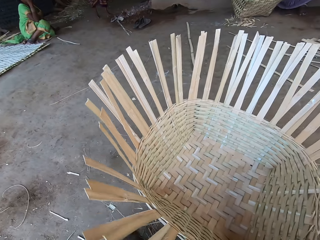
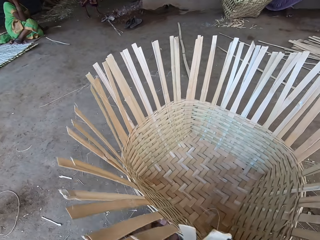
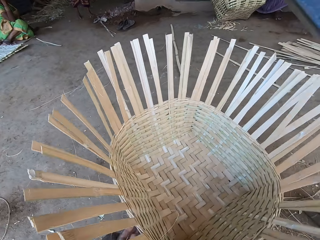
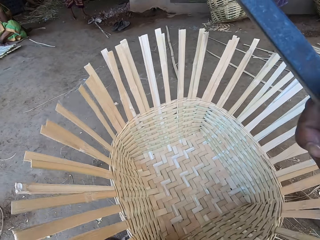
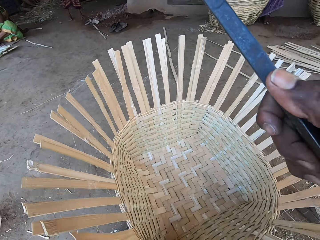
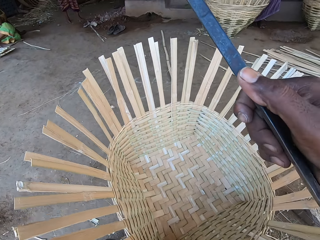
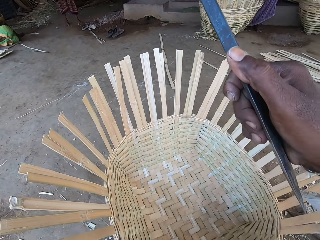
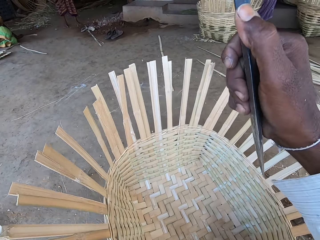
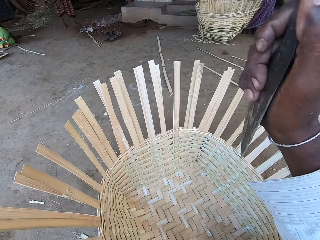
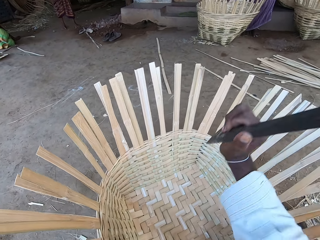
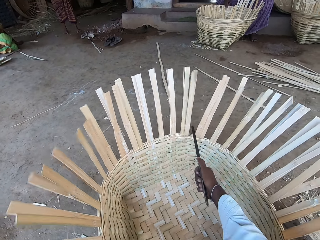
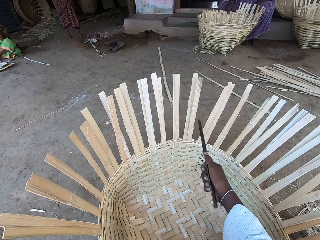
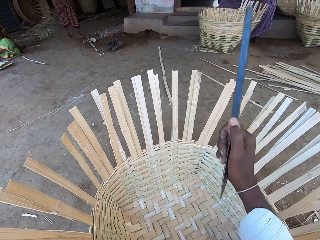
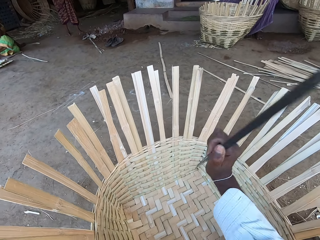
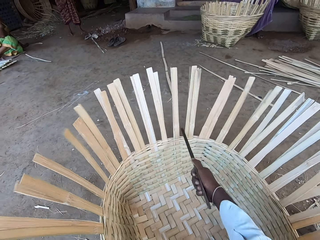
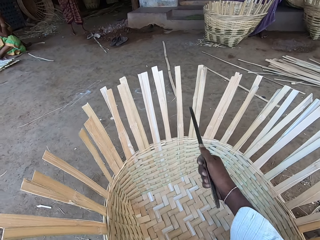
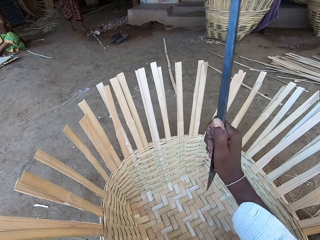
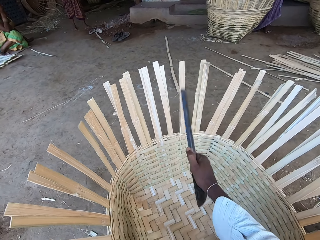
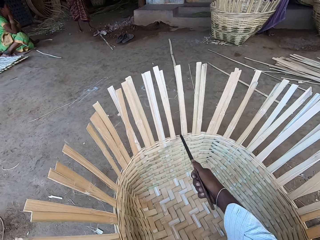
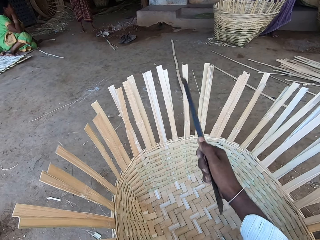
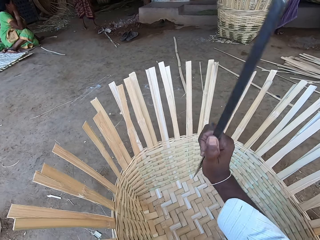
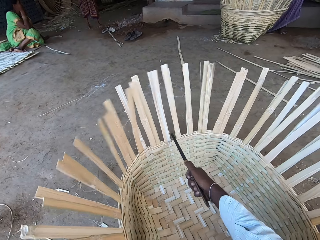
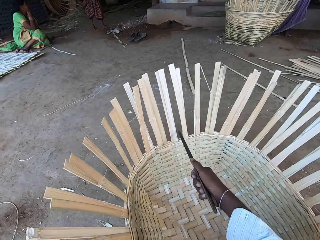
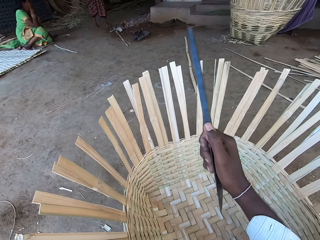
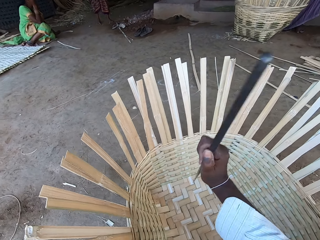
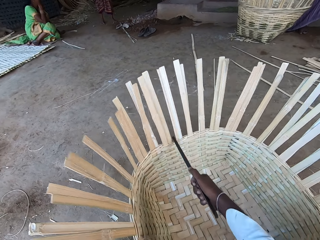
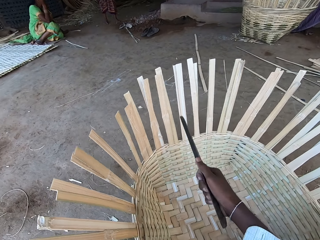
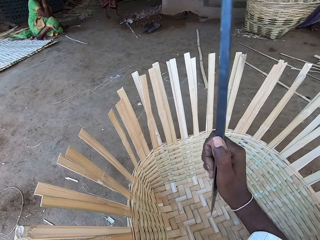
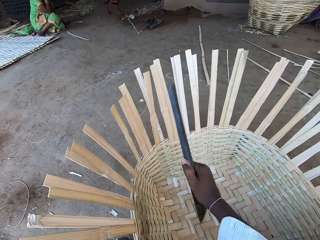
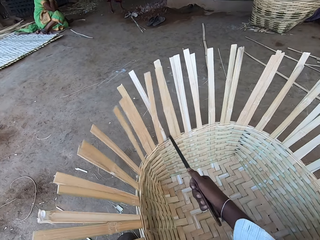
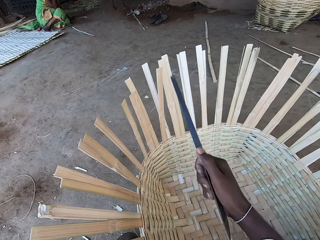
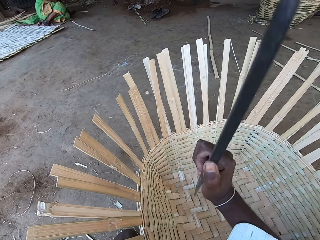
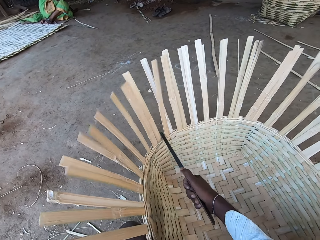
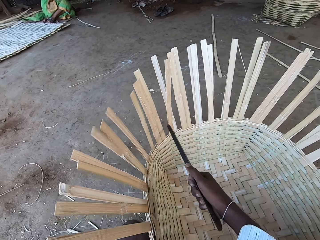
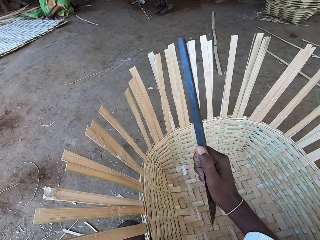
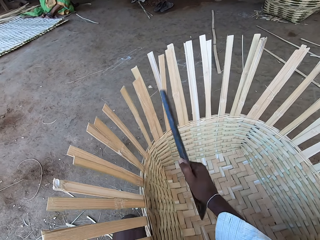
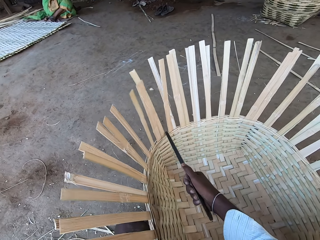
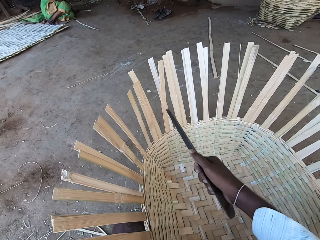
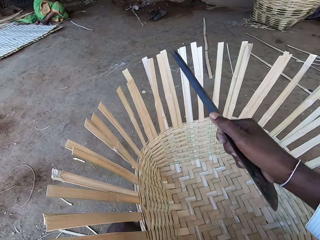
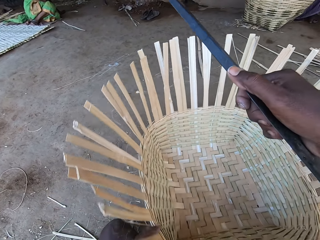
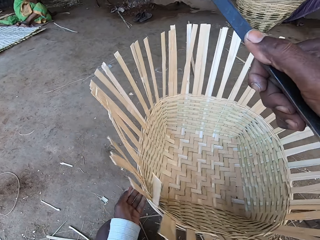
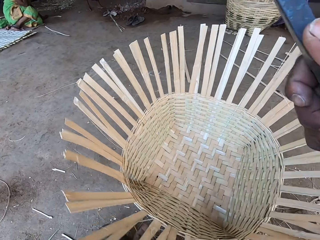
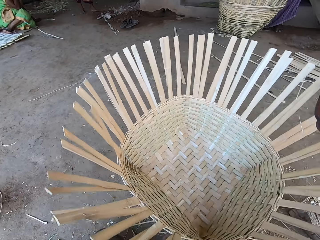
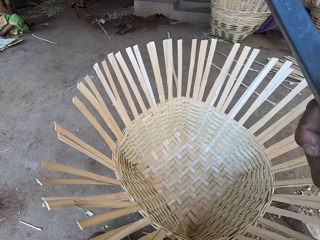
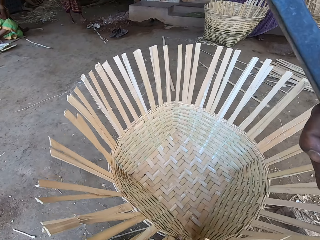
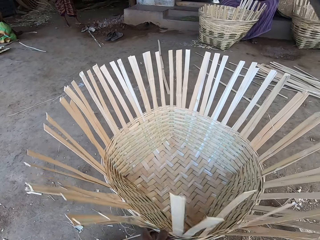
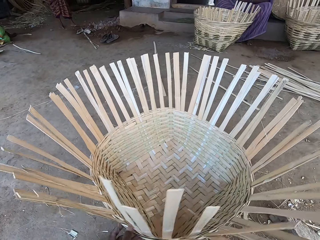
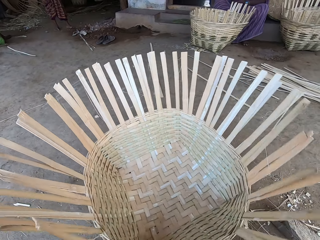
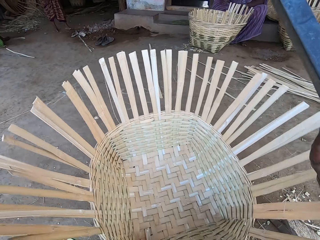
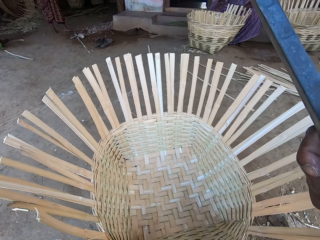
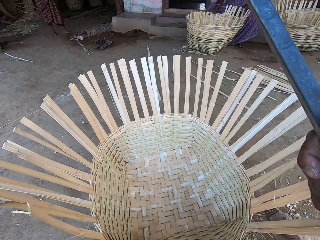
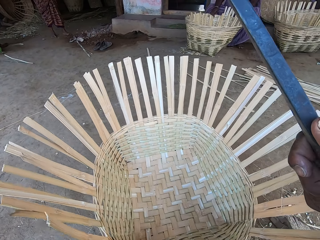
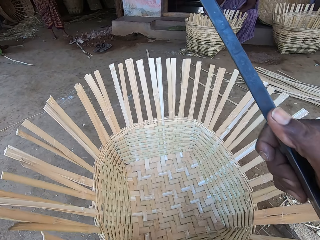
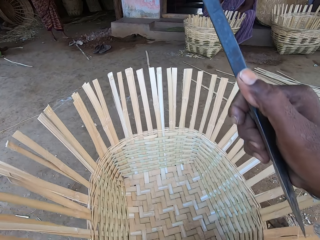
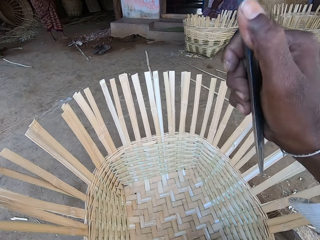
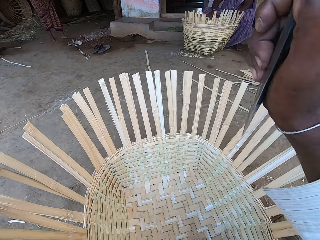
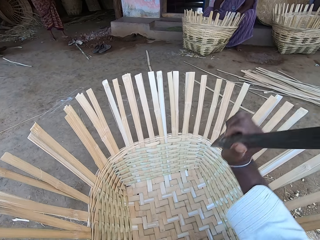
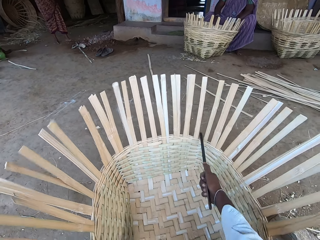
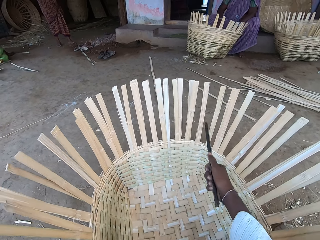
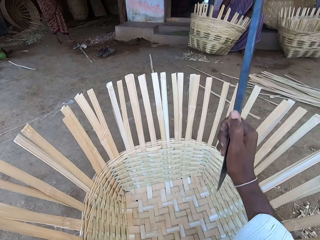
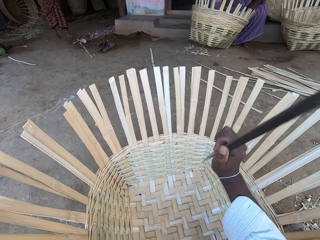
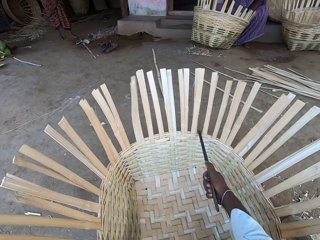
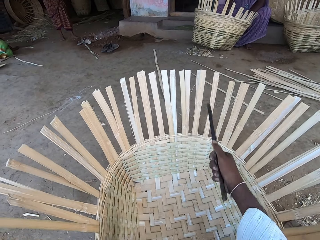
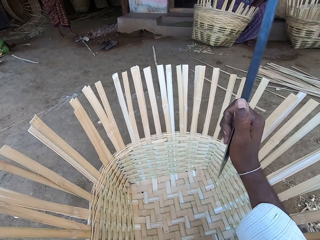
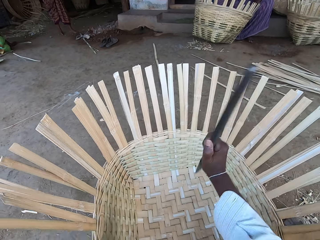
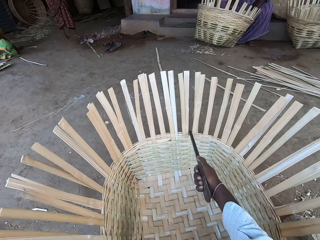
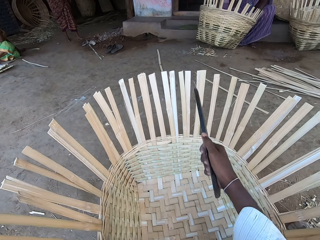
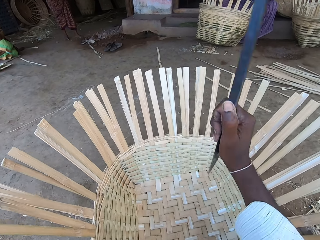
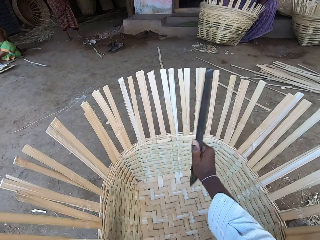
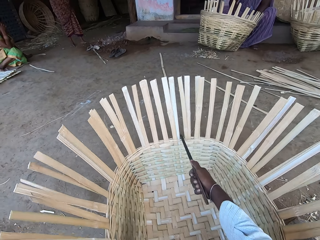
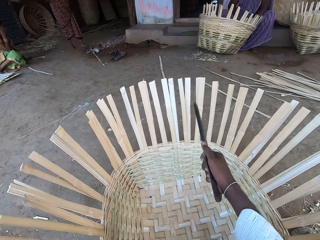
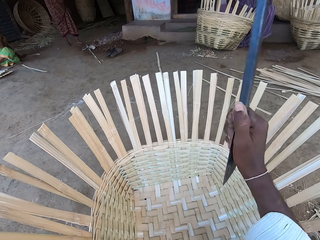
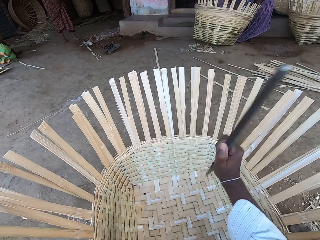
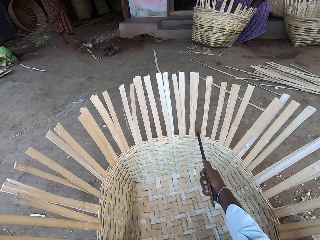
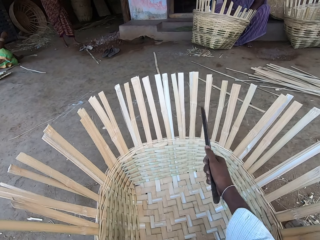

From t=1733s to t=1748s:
The camera wearer rotates the basket. He adjusts the basket on the ground with both hands. He pulls the basket. He hits the basket on the ground with a stick or knife in his right hand. He pushes the basket and adjusts the basket on the ground with both hands. He rotates the basket and pulls the basket. He hits the basket on the ground with the stick in his right hand.

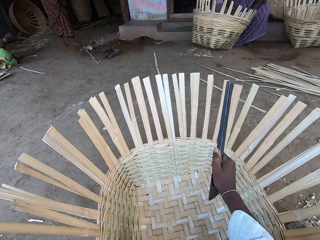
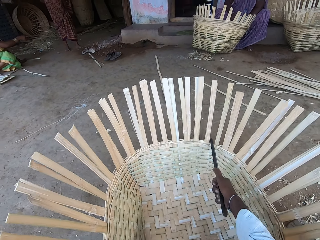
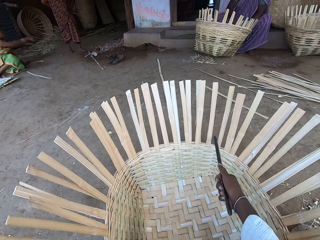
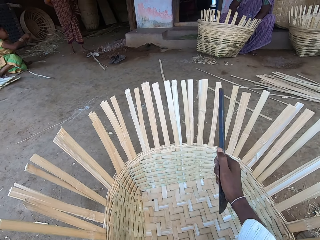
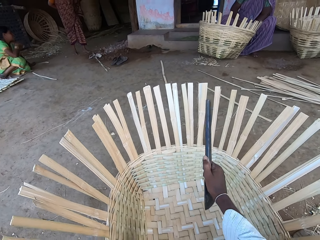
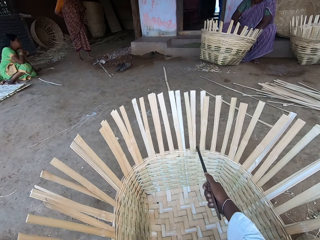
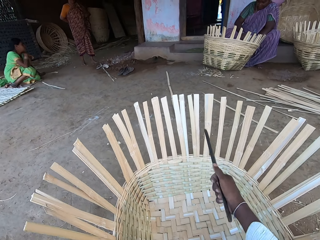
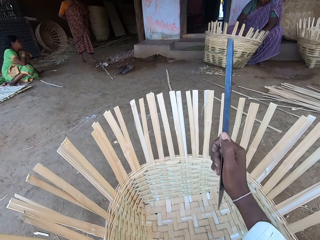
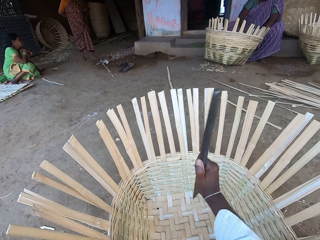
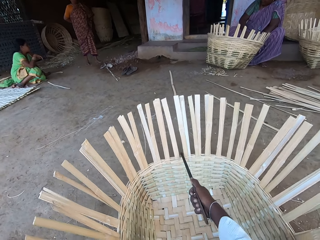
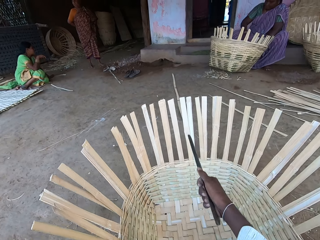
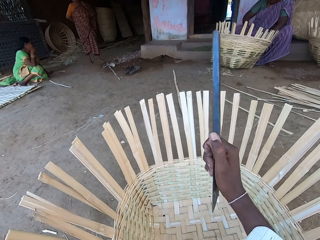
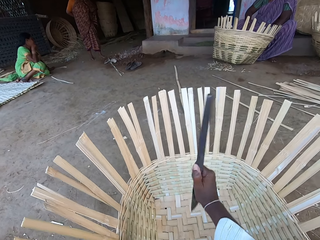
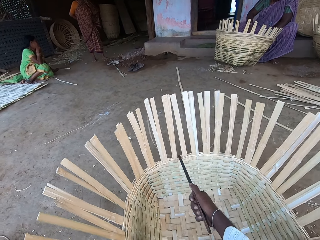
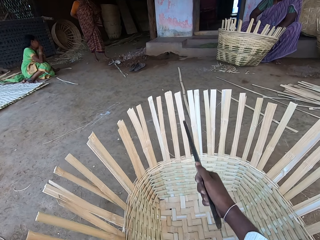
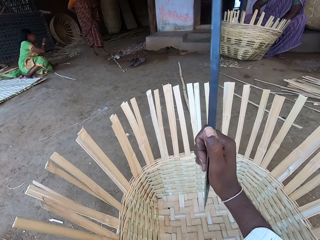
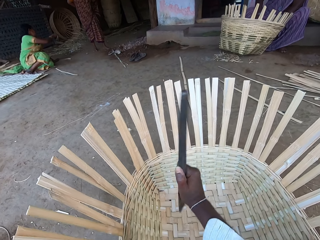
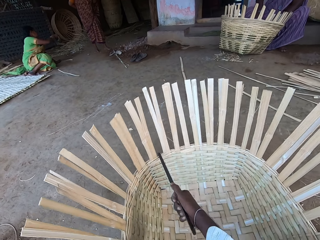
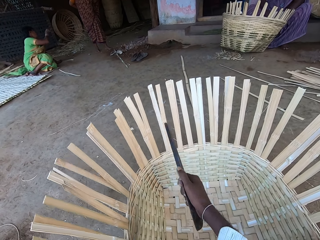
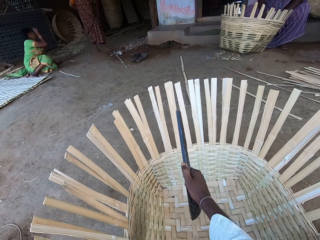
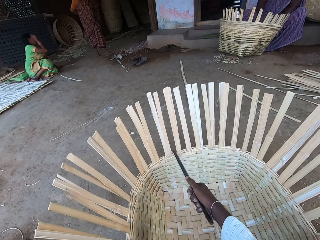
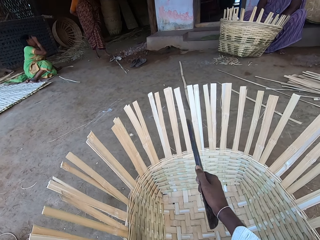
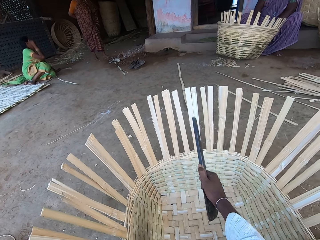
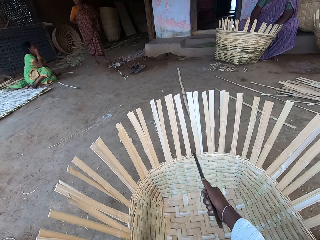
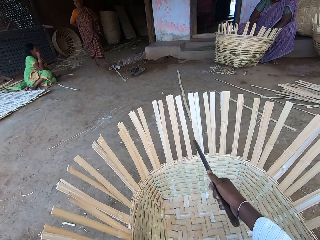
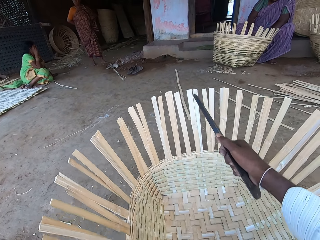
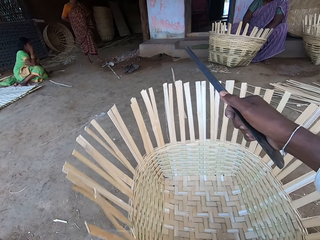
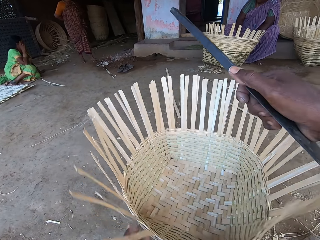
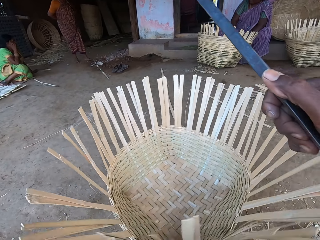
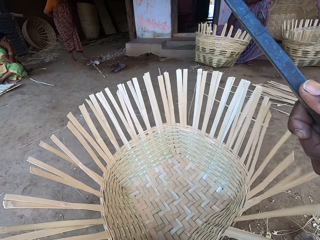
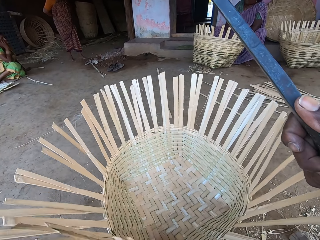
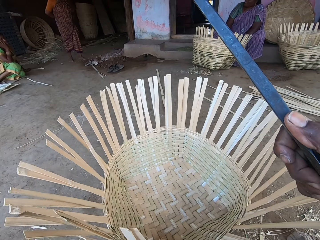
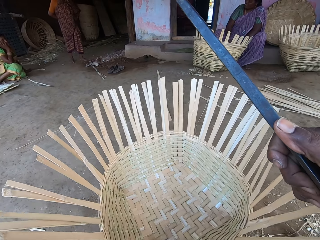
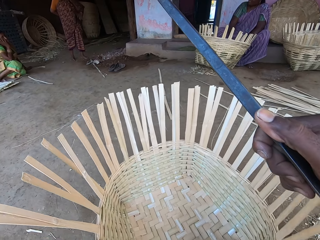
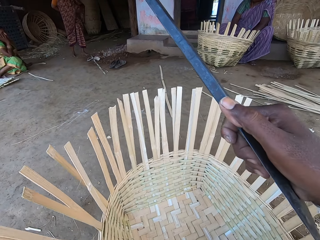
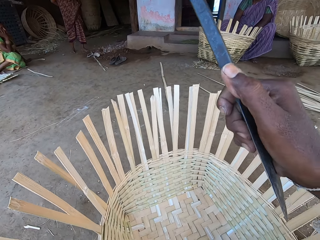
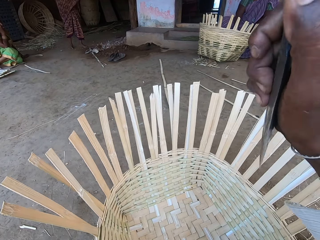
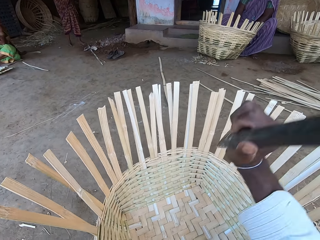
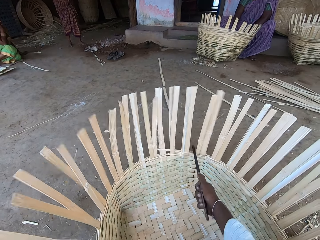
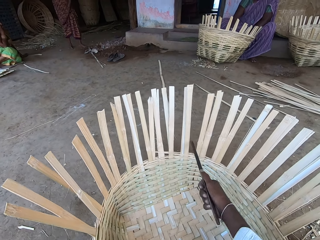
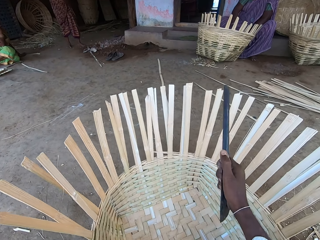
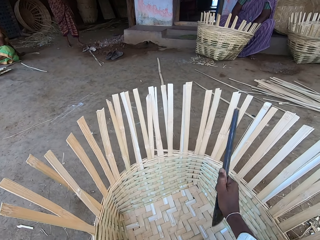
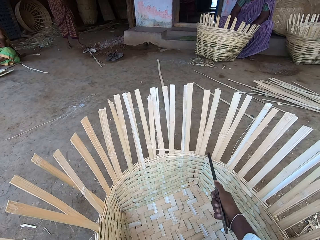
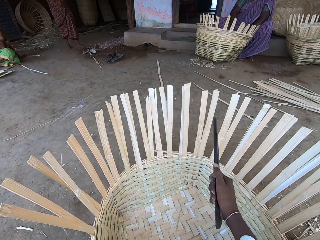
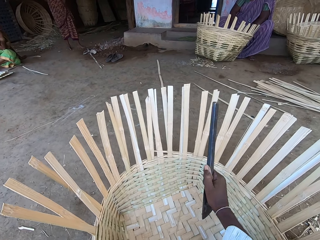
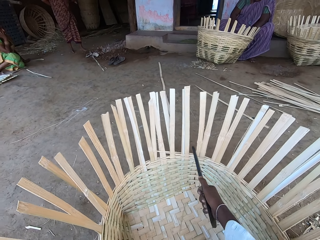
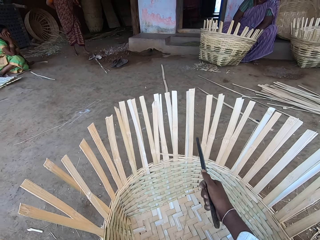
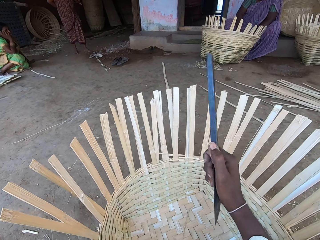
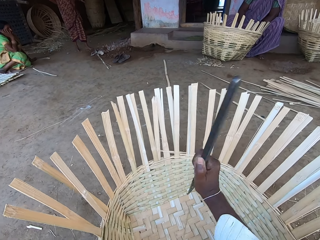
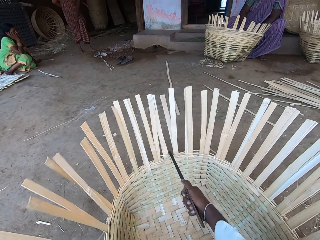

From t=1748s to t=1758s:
The camera wearer pushes the basket. He adjusts the basket on the ground with both hands. He pulls the basket. He hits the basket on the ground with a stick or knife in his right hand.
